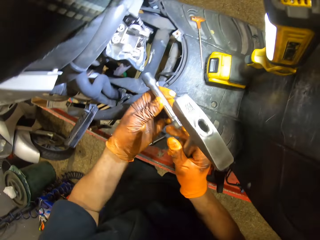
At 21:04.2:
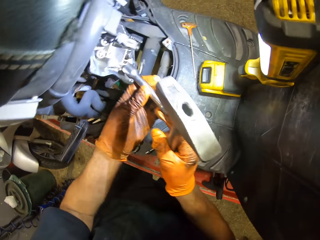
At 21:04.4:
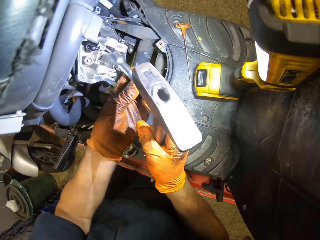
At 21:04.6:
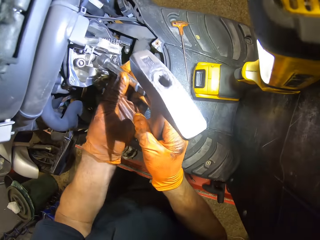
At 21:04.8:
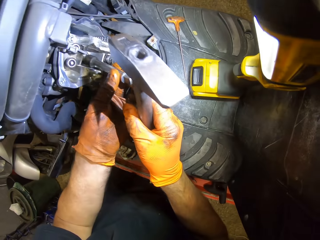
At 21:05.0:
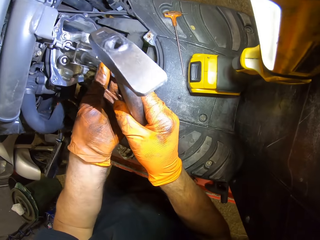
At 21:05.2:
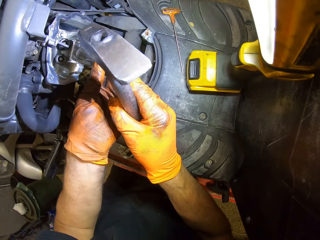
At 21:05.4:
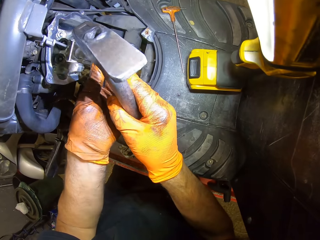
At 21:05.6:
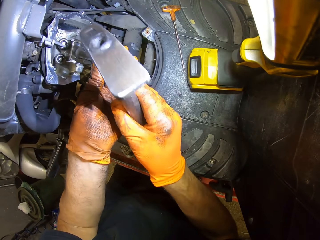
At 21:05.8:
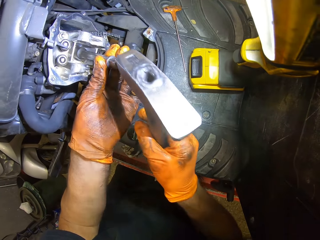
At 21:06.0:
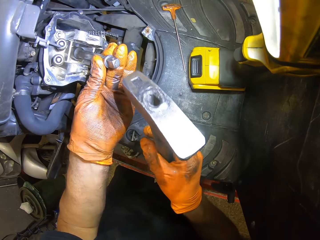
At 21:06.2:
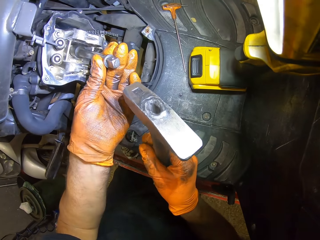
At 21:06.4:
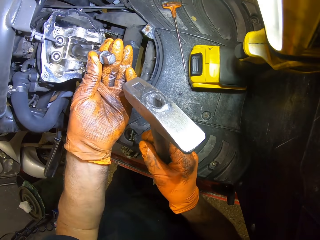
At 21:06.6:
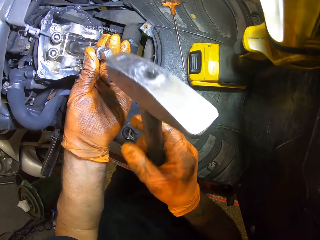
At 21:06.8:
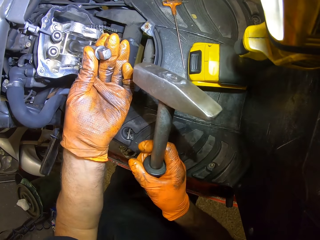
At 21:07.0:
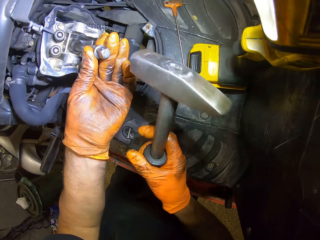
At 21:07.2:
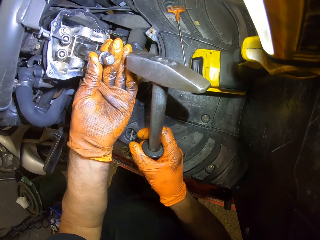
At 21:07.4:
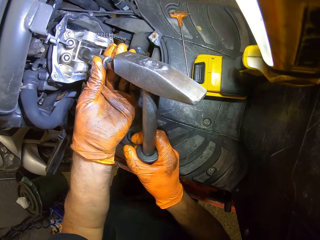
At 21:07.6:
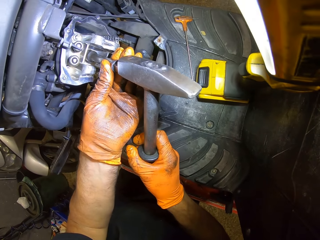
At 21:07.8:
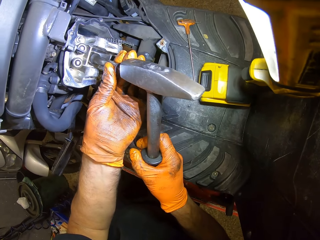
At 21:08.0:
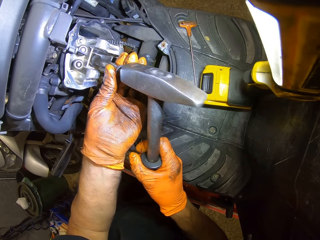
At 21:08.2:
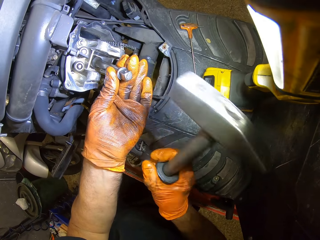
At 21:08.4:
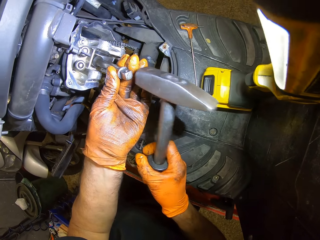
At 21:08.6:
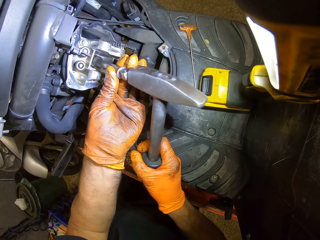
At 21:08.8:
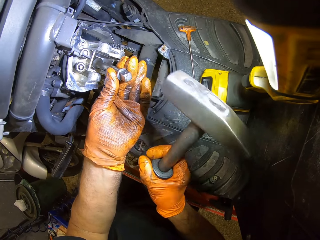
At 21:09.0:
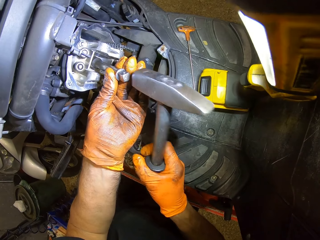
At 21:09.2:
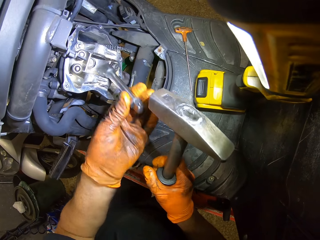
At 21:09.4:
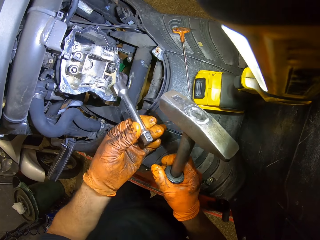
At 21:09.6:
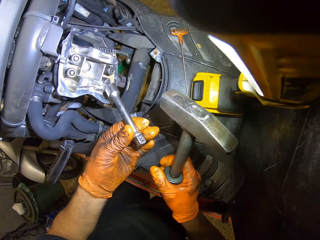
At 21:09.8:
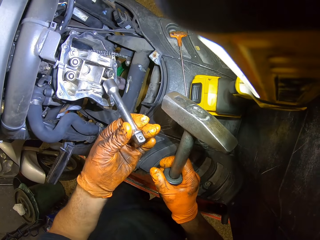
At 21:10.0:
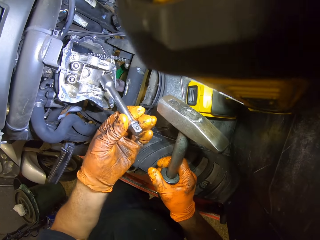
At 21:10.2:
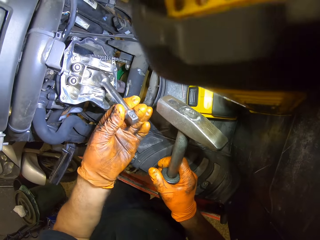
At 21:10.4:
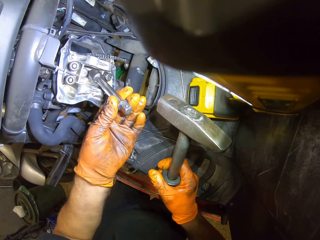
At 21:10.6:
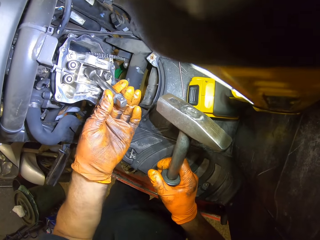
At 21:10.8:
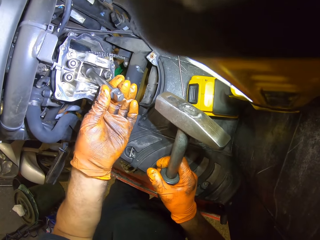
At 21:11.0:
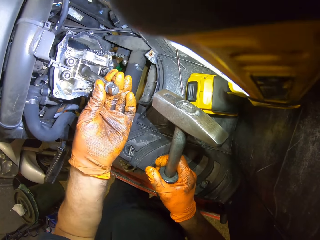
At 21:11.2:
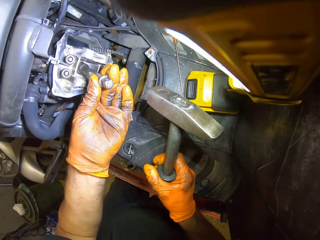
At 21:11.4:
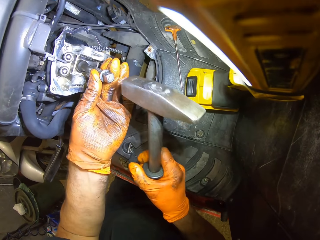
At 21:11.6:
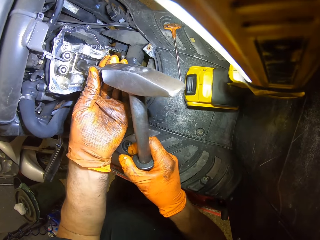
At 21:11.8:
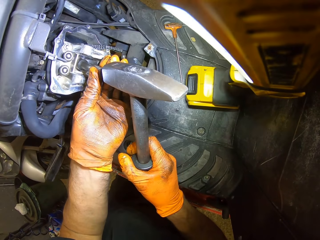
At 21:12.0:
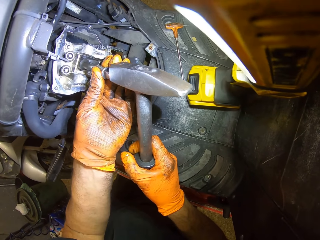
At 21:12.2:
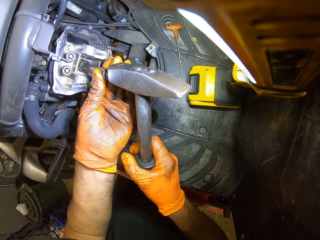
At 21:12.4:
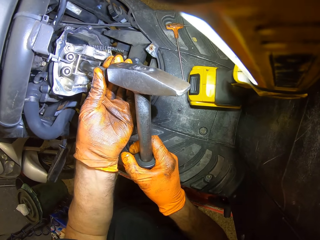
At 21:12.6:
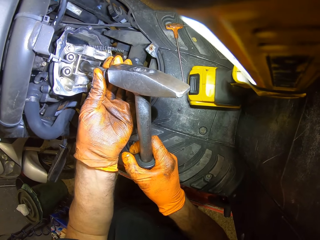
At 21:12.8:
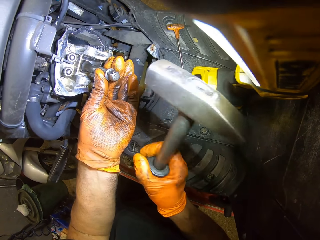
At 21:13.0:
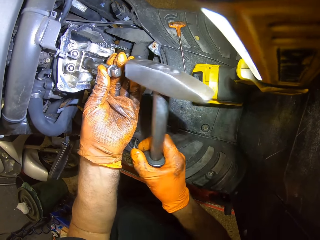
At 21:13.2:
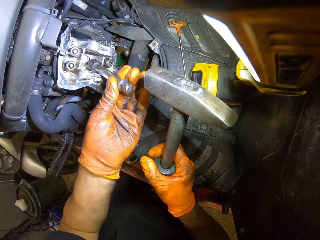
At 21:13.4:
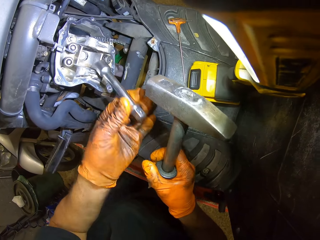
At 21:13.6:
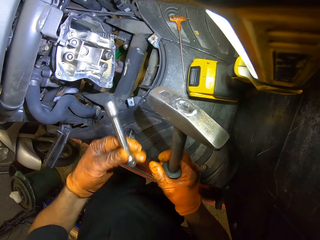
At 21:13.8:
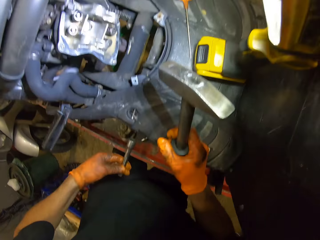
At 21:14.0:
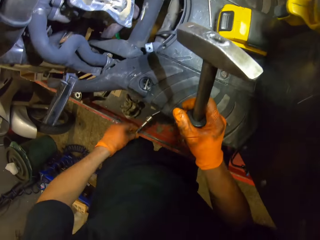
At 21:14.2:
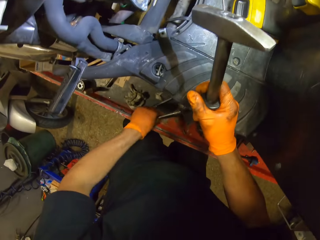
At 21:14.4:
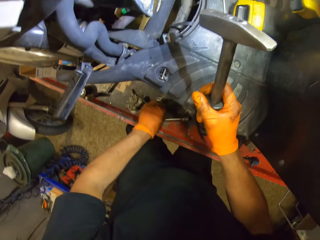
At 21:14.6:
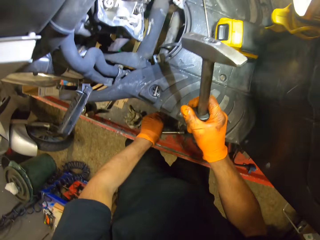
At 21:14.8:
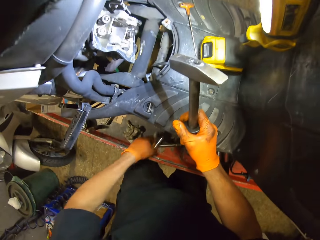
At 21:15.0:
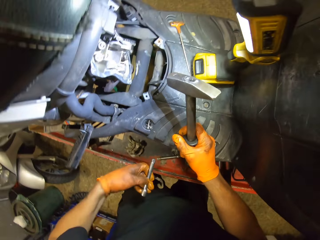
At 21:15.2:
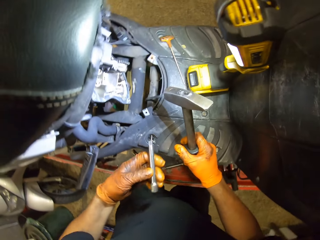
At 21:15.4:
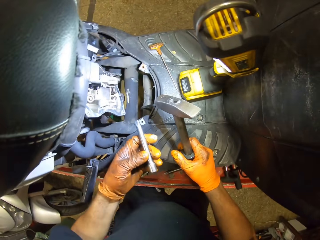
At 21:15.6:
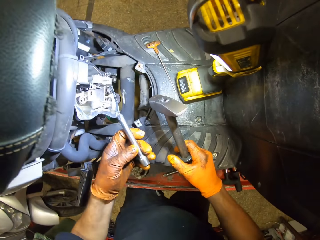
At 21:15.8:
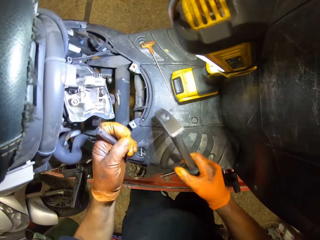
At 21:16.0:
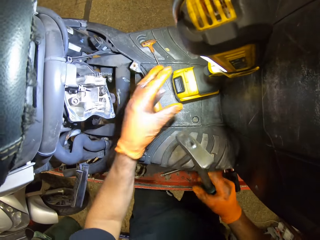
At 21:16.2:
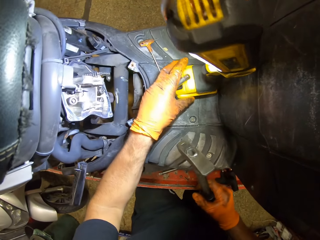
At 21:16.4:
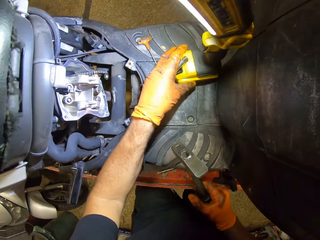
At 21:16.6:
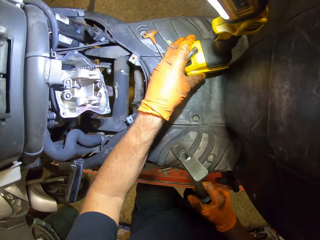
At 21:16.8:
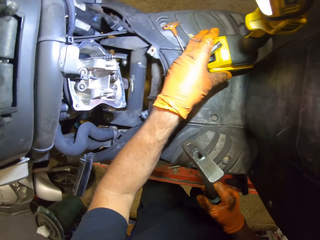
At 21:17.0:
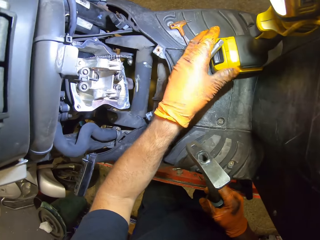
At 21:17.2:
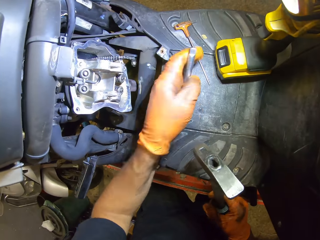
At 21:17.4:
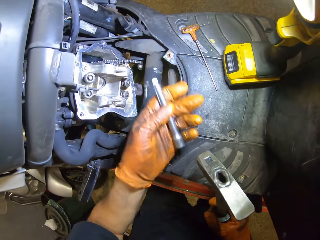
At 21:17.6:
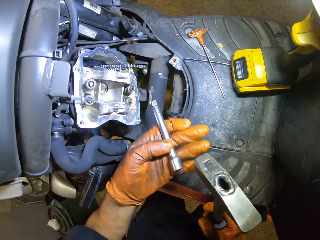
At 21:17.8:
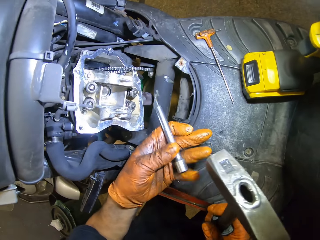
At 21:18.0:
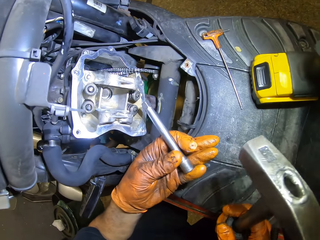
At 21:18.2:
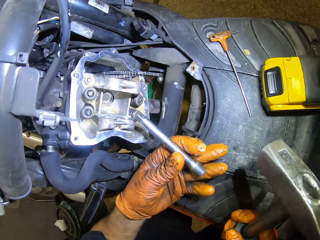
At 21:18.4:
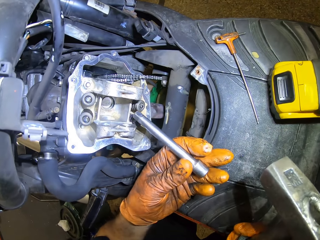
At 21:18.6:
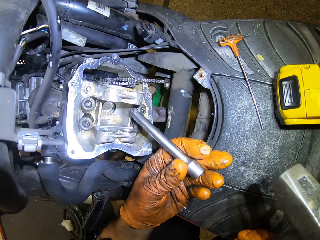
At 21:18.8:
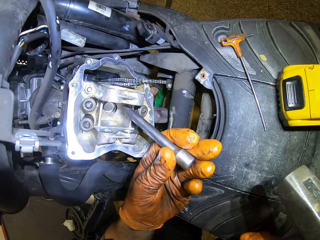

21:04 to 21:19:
The camera wearer holds the spanner or wrench with both gloved hands in the engine block. He fixes the wrench on the engine. He hammers the spanner in his gloved left hand into the engine block with the hammer in his gloved right hand. He drops the spanner in his gloved left hand on the work table. He picks up a small spanner on the work bench with his gloved left hand. He adjusts the lamp with his gloved left hand with the spanner in it.

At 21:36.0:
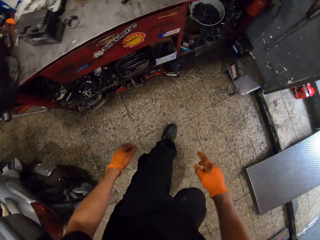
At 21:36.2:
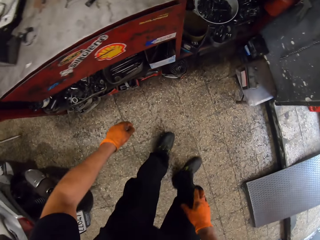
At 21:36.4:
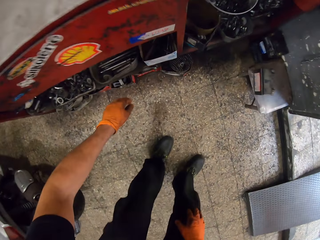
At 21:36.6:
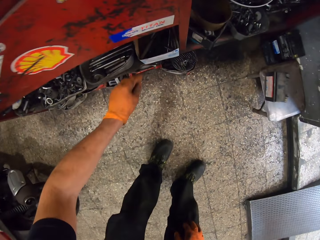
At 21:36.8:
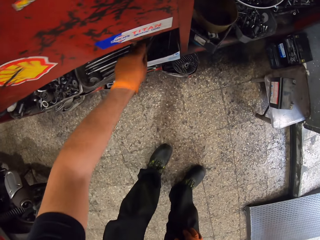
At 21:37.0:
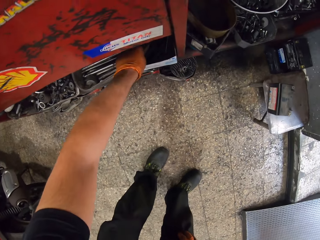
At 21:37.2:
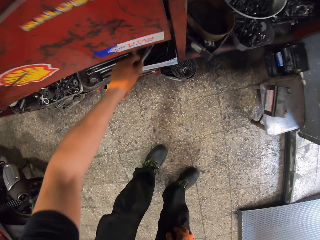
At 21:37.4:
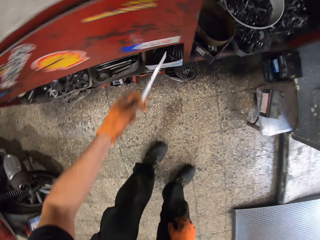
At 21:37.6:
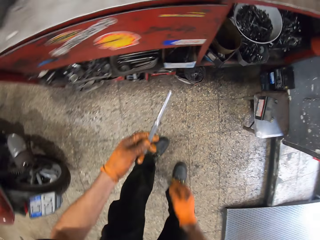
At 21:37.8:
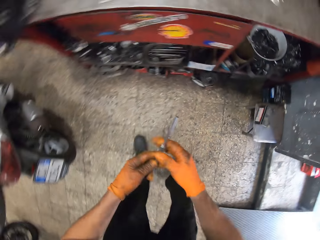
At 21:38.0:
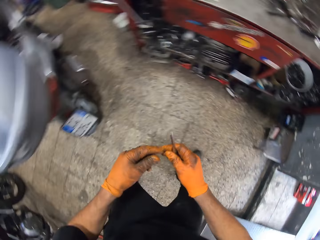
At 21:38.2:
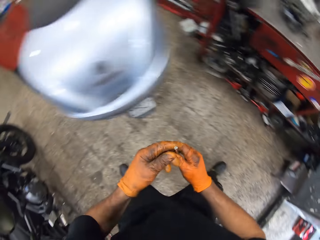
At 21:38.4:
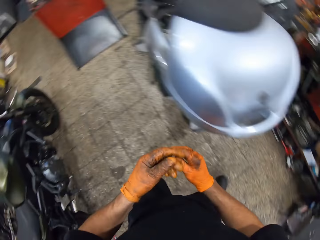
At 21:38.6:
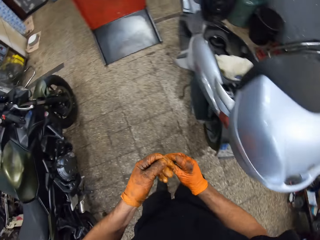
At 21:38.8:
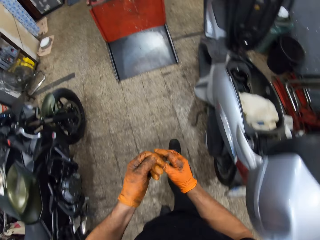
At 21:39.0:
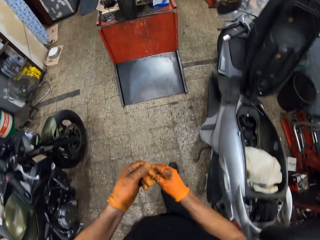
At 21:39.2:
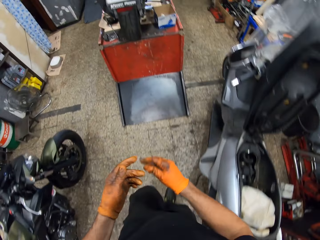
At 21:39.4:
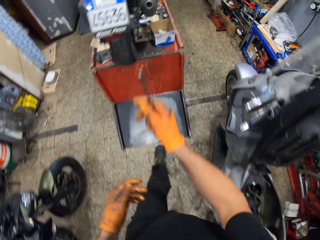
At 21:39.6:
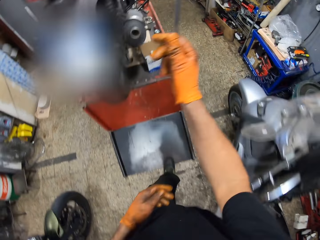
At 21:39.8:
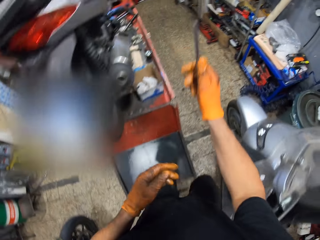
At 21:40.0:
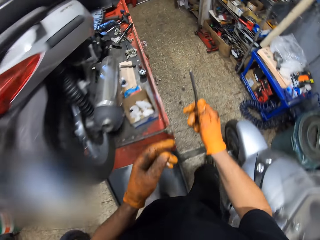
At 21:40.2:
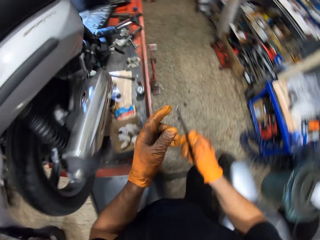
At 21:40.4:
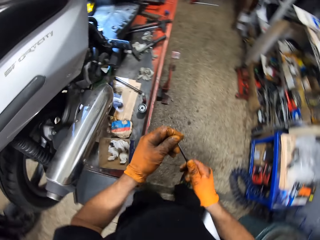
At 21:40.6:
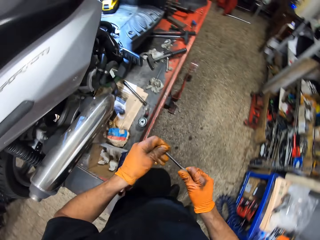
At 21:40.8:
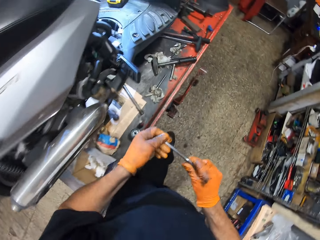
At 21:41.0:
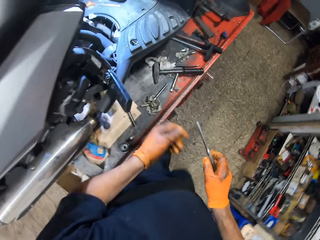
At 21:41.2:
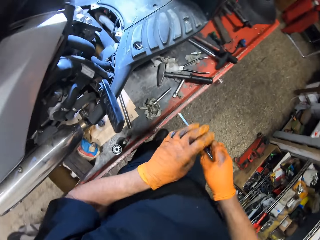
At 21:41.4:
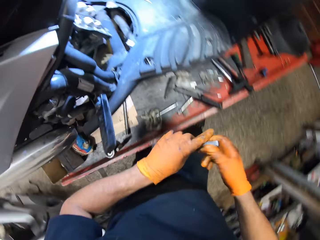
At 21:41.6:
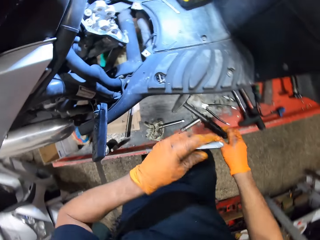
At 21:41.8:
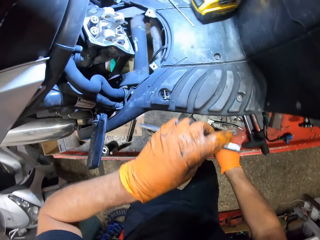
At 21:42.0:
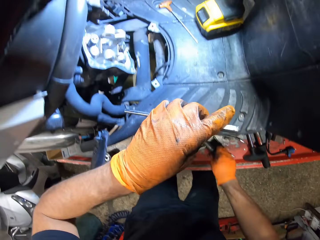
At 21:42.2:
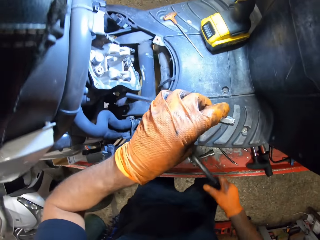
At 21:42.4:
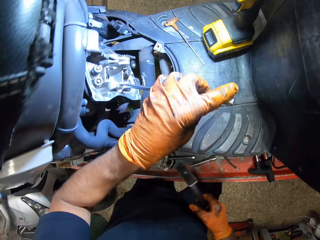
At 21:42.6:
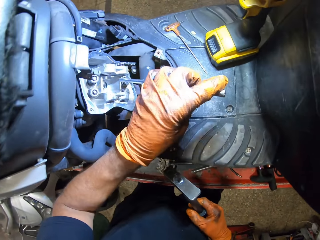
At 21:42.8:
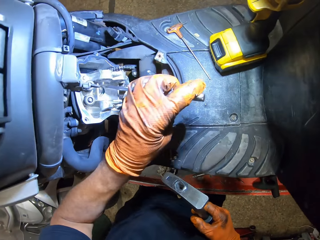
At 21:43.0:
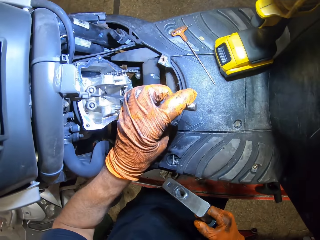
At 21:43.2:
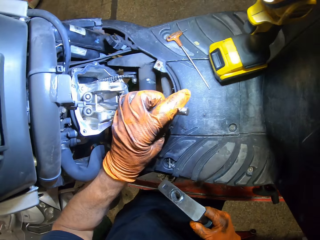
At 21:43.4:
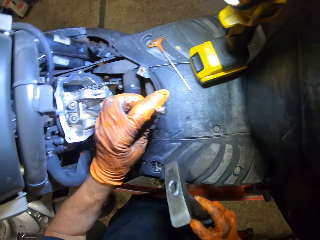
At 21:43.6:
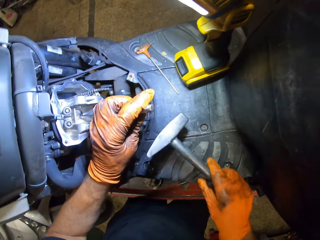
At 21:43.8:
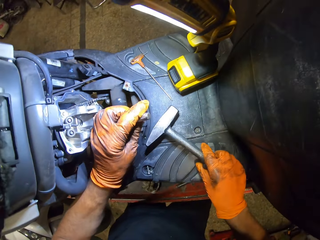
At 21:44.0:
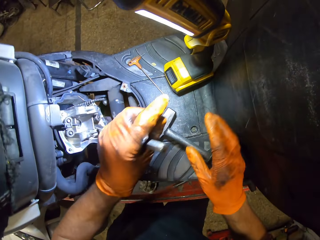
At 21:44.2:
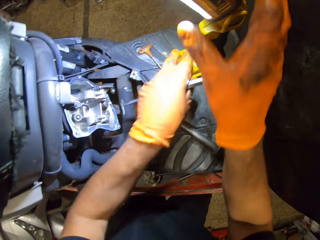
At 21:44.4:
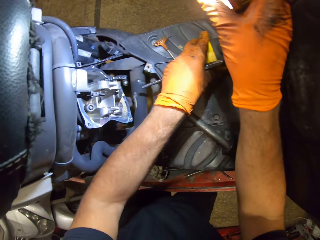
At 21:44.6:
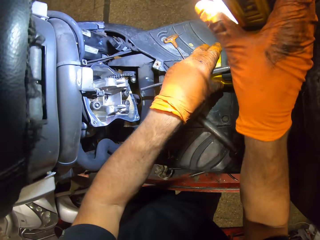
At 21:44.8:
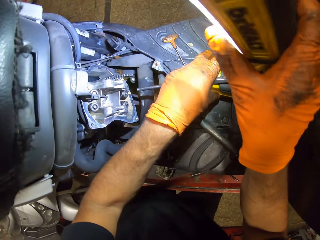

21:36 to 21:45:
The camera wearer picks up a punch from the toolbox with his gloved left hand. He holds the punch from the toolbox with both gloved hands. He walks around the room. He holds the punch in his gloved right hand. He holds the punch from the toolbox with both gloved hands. He holds the punch in his gloved right hand. He picks up a hammer on the work table with his gloved right hand. He holds the punch with his gloved left hand in the engine block. He drops the hammer on the motorcycle with his gloved right hand.
